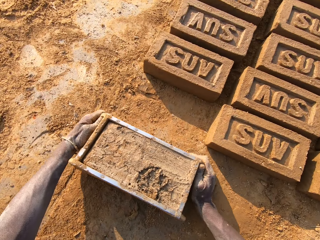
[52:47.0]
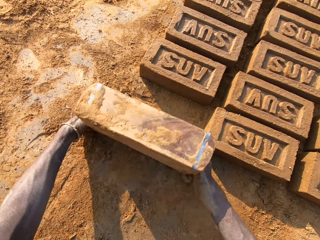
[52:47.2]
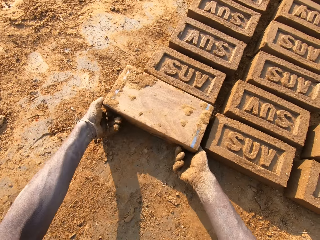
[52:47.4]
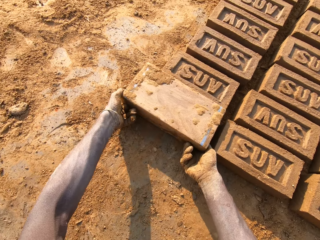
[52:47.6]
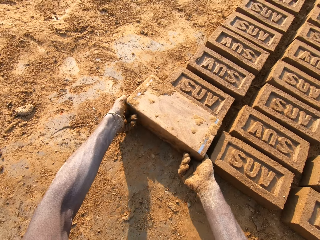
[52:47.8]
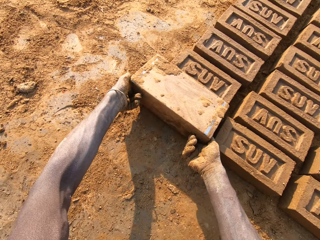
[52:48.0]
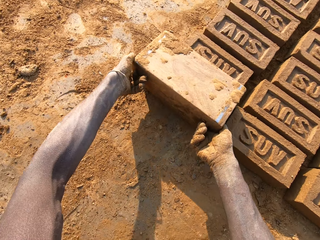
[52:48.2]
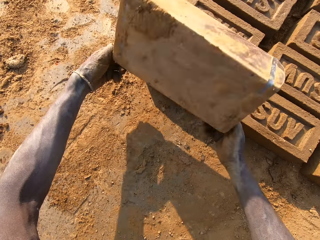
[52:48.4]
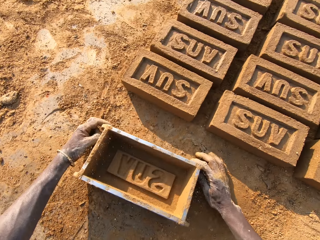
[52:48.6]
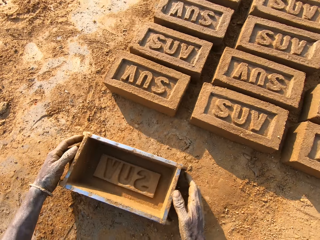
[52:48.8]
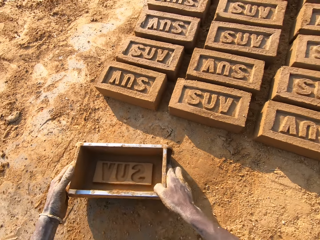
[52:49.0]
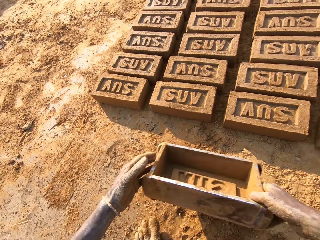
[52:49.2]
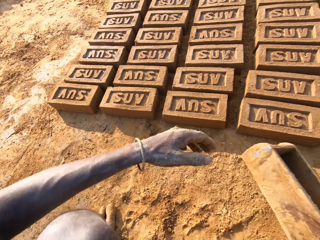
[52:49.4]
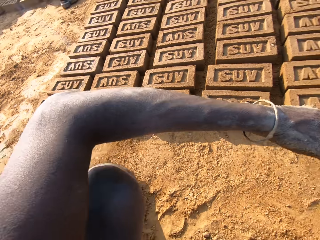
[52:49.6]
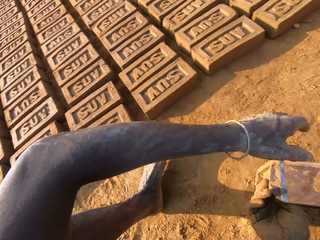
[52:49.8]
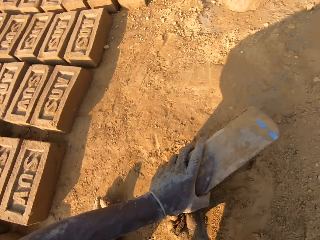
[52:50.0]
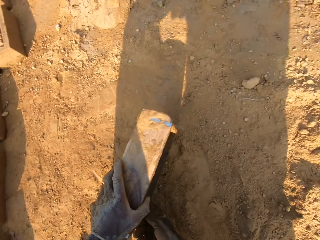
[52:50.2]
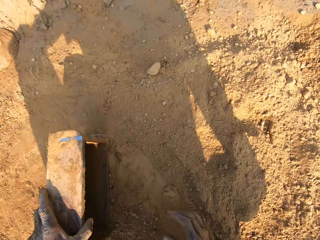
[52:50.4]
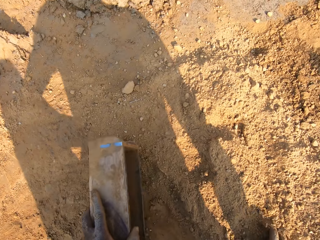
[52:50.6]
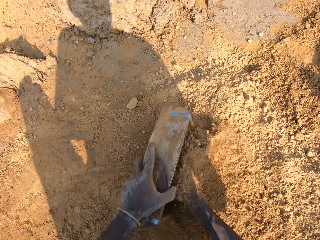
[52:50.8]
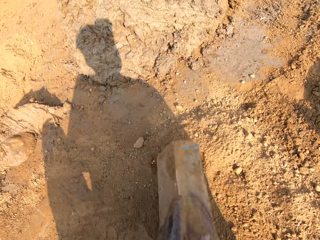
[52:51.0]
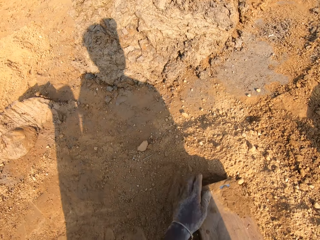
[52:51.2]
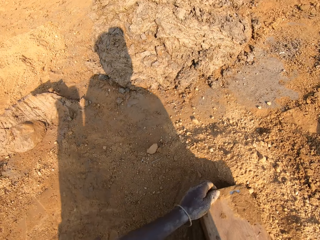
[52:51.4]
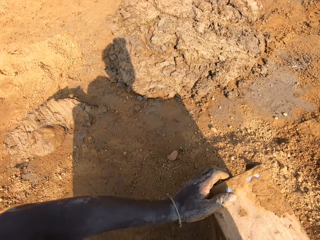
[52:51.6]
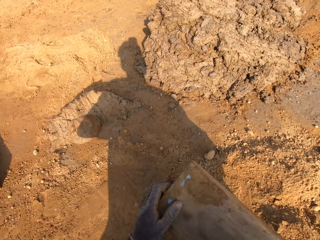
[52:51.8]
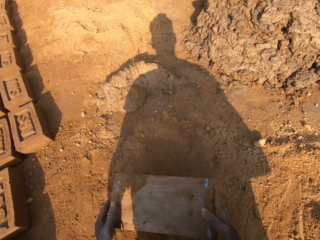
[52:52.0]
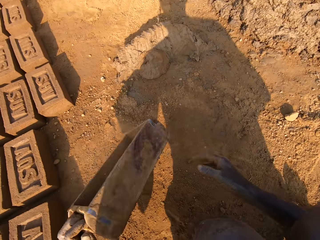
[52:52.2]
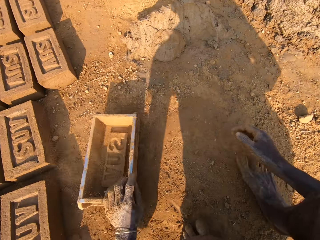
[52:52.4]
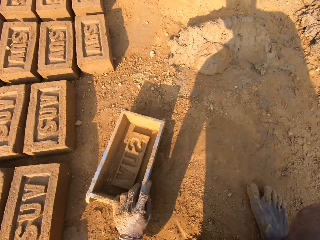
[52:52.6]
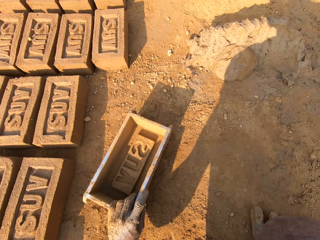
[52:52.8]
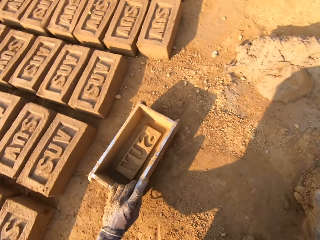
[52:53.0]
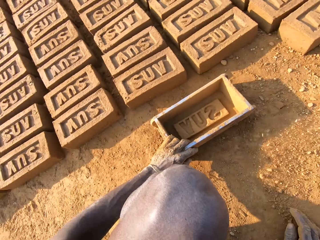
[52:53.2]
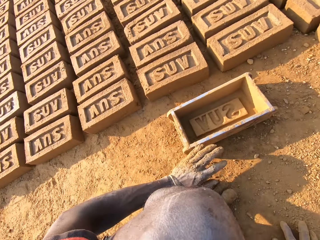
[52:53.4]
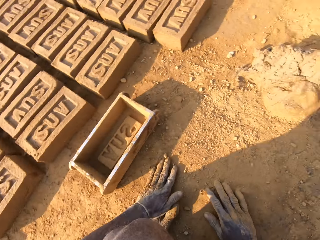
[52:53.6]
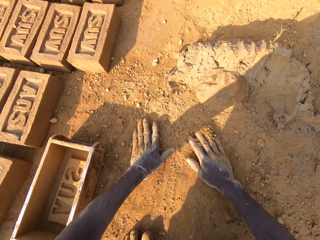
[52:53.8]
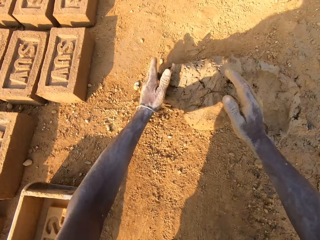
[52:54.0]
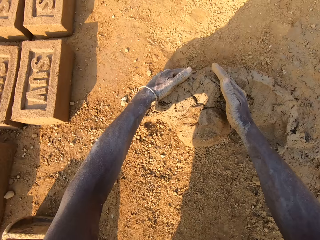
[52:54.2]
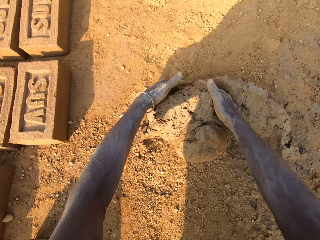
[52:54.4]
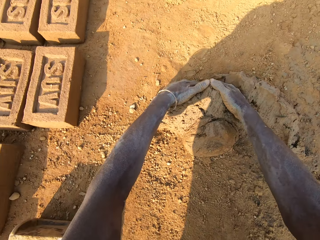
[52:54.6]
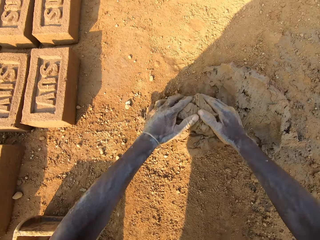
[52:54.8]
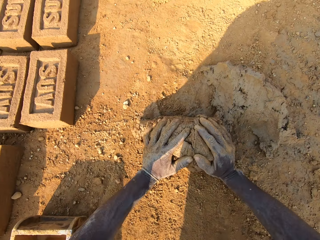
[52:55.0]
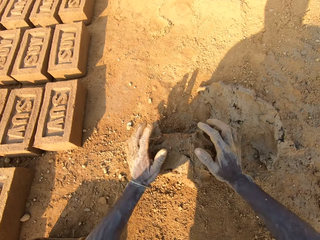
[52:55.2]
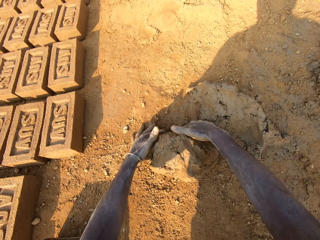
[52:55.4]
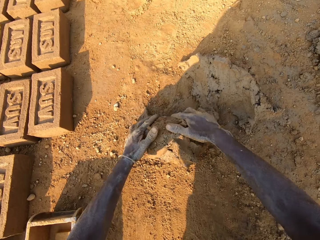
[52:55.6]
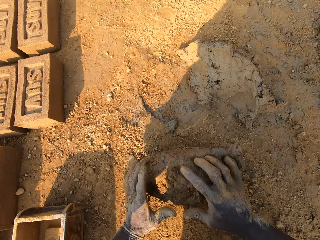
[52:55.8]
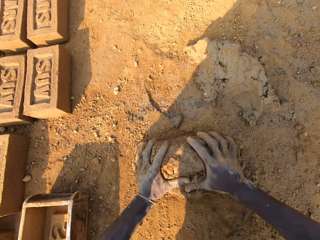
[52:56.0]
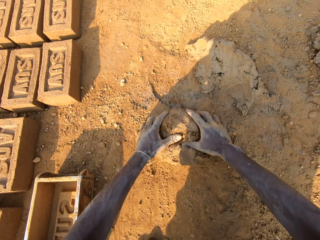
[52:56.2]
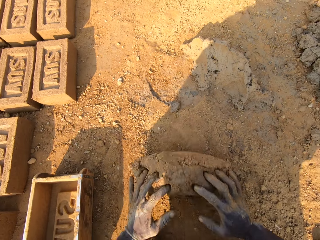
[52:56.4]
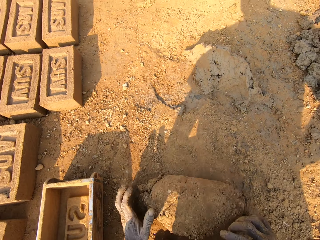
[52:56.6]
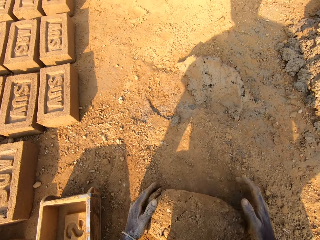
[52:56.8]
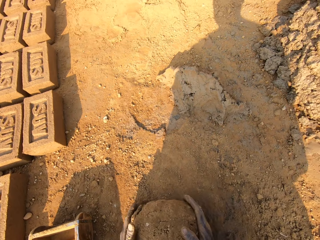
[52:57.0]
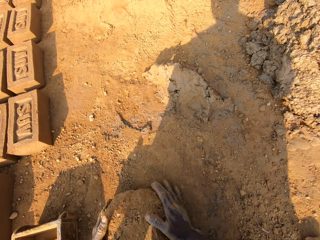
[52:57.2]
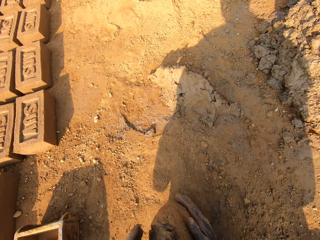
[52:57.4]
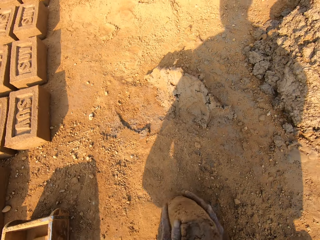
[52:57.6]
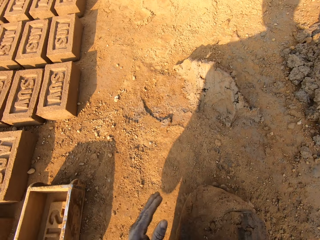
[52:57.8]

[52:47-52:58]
The camera wearer puts the brick mould on the ground. He empties a brick to the ground. He makes a brick with the brick mould. He drops the brick mould on the ground. He picks up the brick mould from the ground. He puts clay in the brick mould. He empties the clay to the ground. He drops the brick mould on the ground. He rubs his hands on the clay. He scoops mortar or mud from a pile of mortar on the ground with his hands. He molds the mud with his hands. He mixes the scooped mortar with the clay.

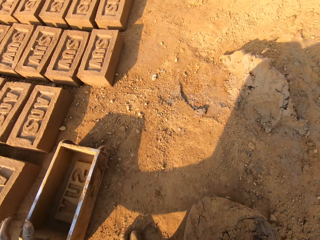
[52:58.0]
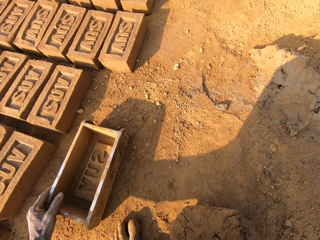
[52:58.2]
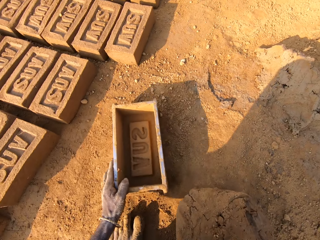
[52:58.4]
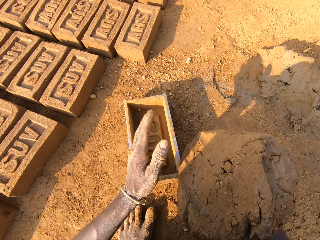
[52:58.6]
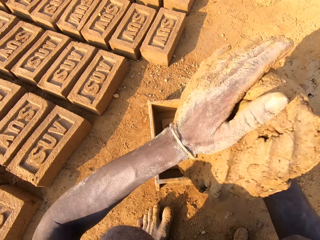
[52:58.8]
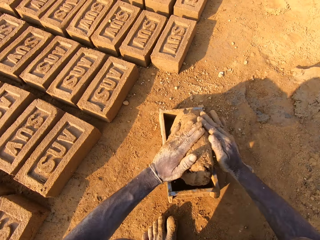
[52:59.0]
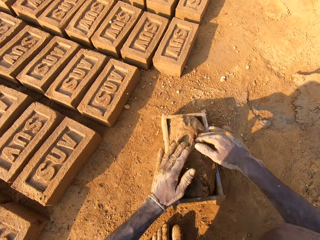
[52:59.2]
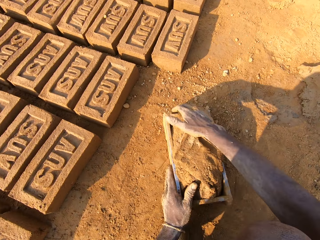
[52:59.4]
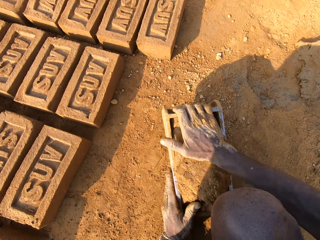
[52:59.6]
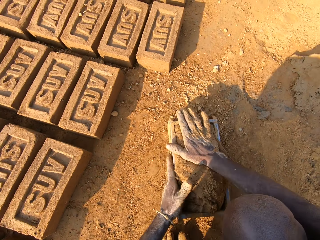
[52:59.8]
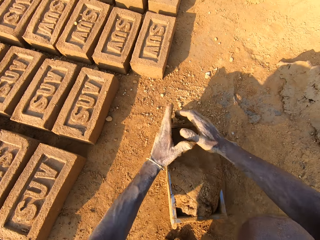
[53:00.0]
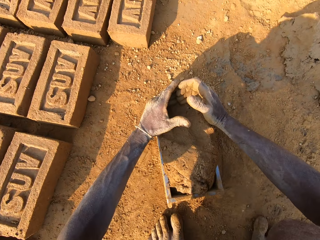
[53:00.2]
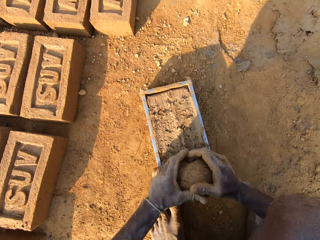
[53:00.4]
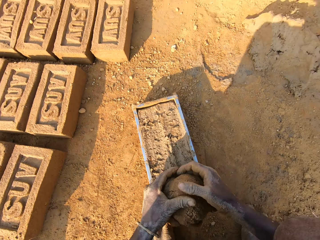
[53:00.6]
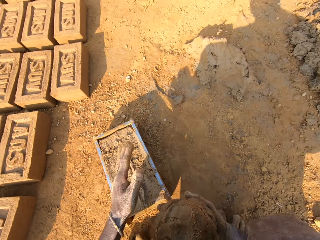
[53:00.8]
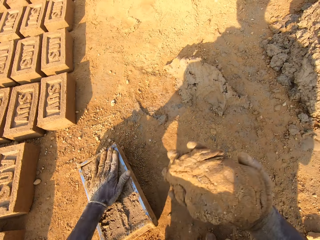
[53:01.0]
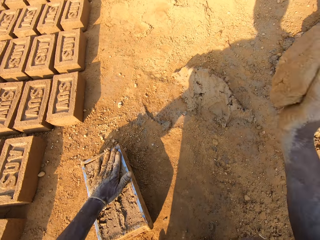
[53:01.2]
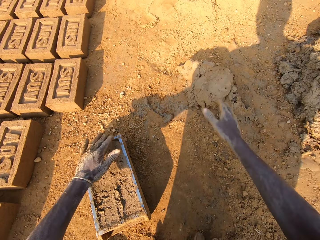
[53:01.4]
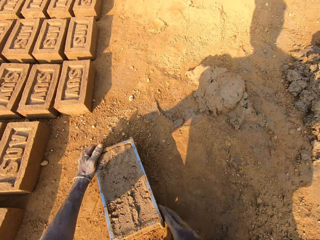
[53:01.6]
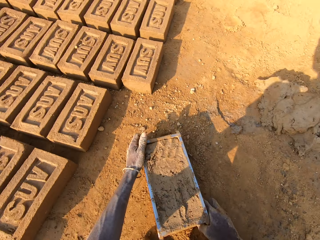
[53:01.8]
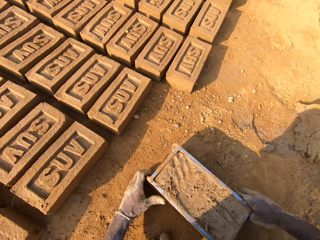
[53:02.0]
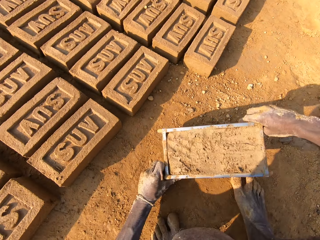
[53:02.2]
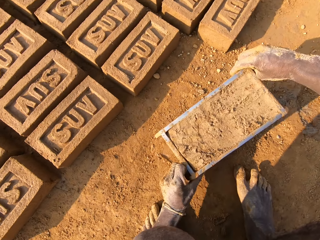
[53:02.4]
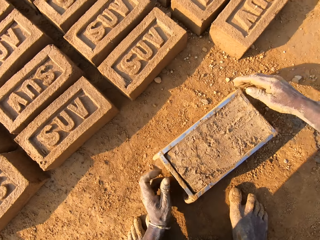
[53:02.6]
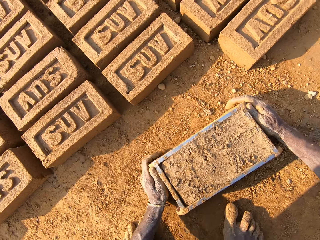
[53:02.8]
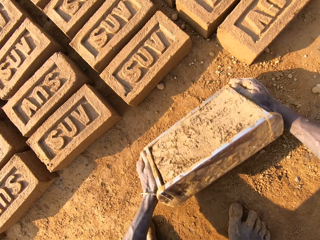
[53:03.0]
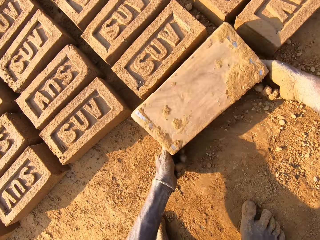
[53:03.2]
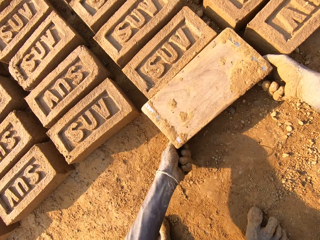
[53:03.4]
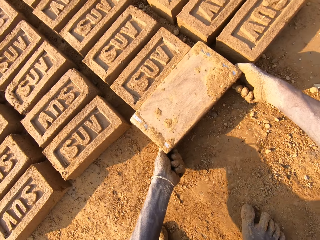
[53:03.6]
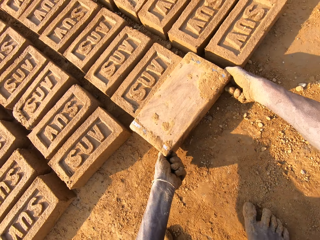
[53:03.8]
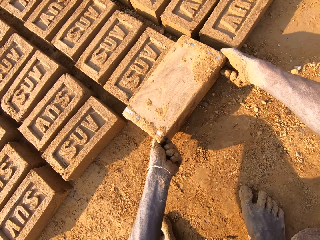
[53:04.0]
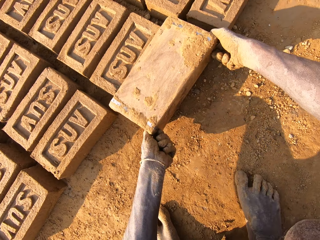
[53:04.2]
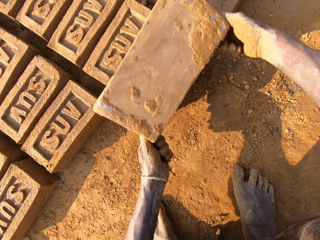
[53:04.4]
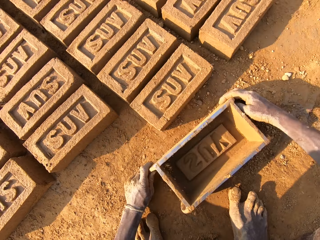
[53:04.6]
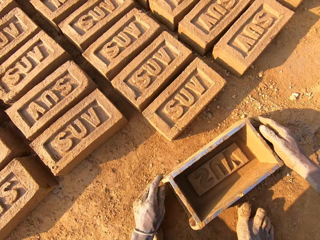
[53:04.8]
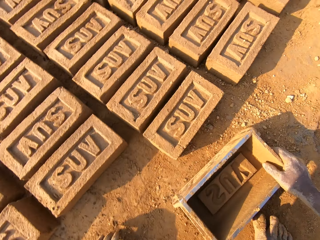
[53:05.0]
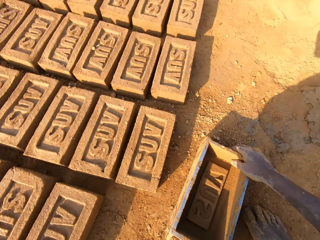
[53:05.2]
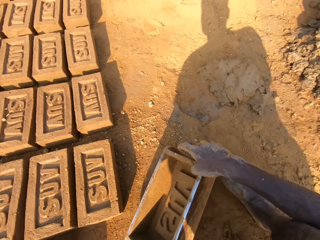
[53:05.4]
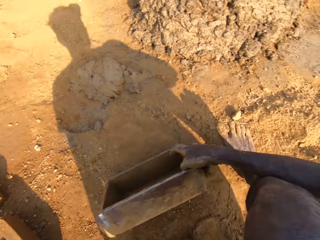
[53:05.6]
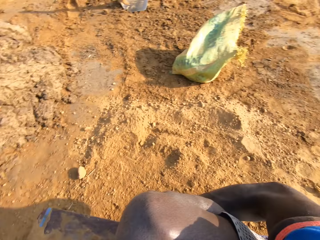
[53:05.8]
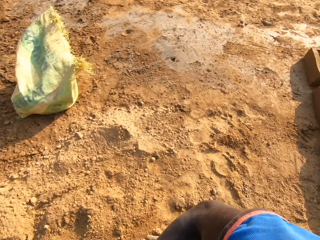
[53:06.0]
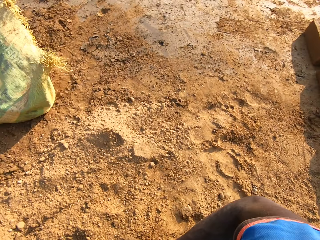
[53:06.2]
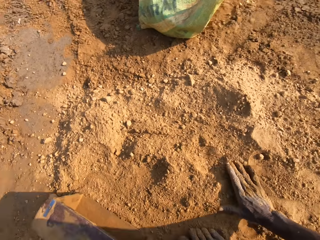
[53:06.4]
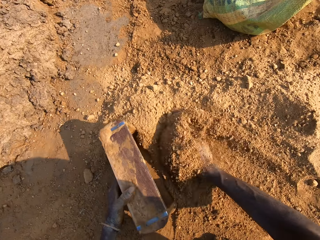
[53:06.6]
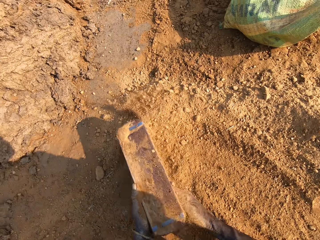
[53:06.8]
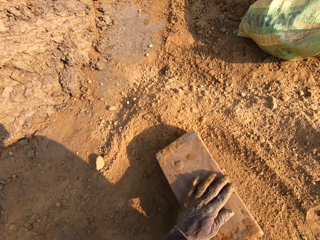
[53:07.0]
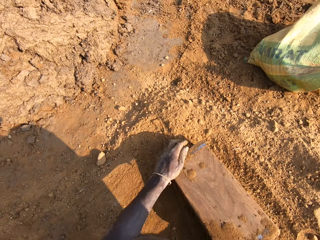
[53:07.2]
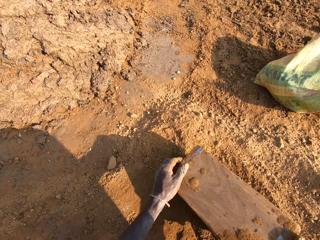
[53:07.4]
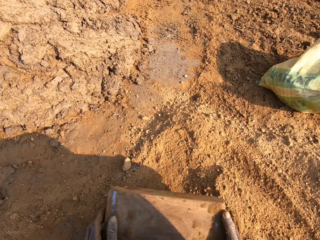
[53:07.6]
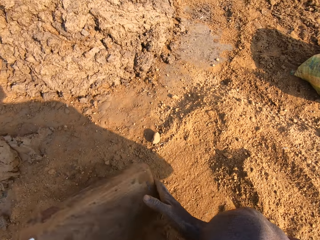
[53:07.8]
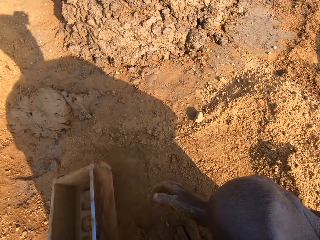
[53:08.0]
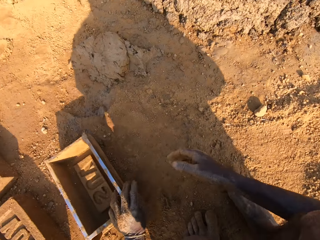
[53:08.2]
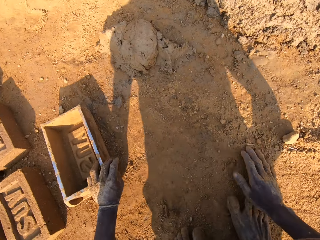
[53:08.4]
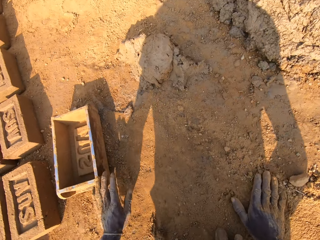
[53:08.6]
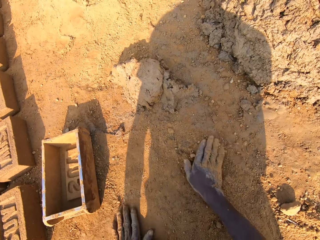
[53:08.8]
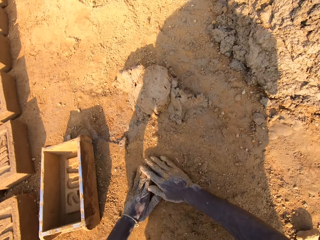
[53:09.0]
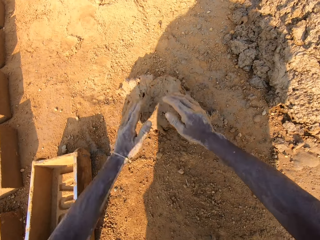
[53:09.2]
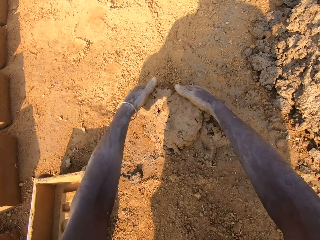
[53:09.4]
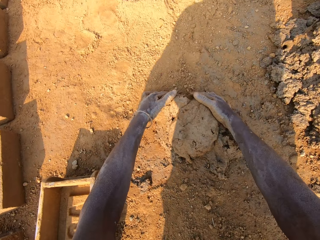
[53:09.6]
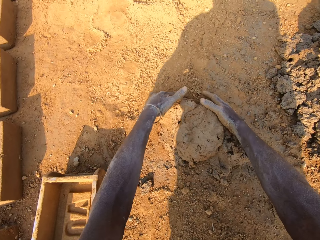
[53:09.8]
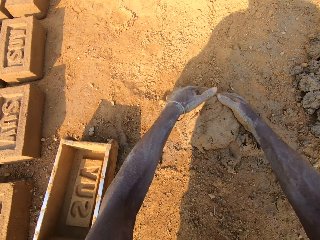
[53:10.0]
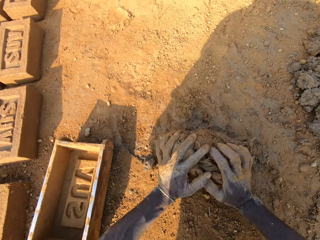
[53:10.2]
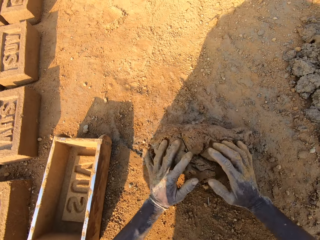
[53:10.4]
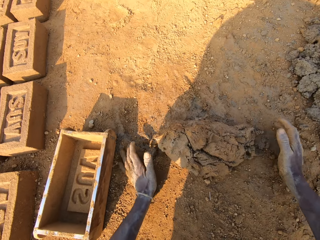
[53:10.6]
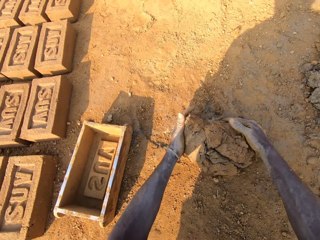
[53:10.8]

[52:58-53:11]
The camera wearer picks up the brick mould on the ground. He slams the mortar into the brick mould. He scoops the excess out of the mud in the brick mould. He throws the excess mortar on the pile of mortar. He picks up the brick mould from the ground. He rotates the brick mould with his hands. He puts the brick mould on the ground. He makes a brick with the brick mould. He empties the brick to the ground. He drops the brick mould on the ground. He picks up the brick mould from the ground. He puts clay in the brick mould. He empties the clay to the ground. He drops the brick mould on the ground. He rubs his hands on the clay. He scoops mortar from the pile of mortar on the ground with his hands.
